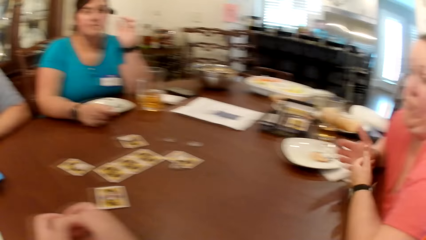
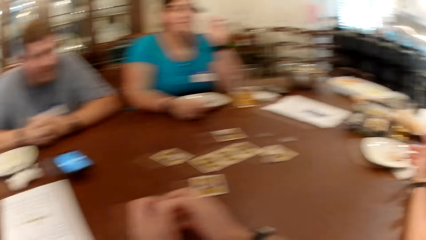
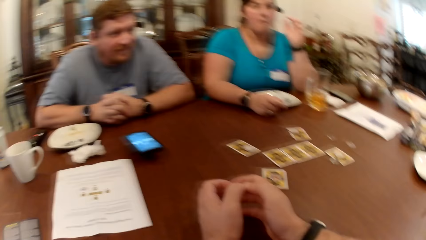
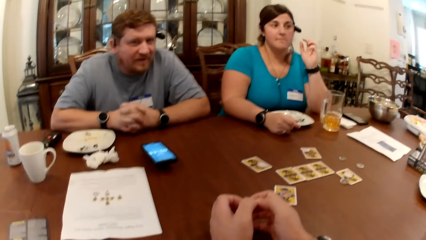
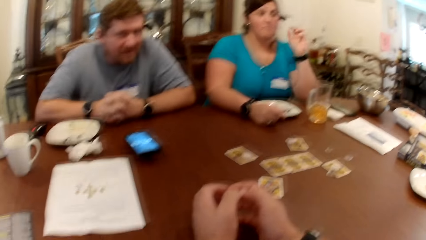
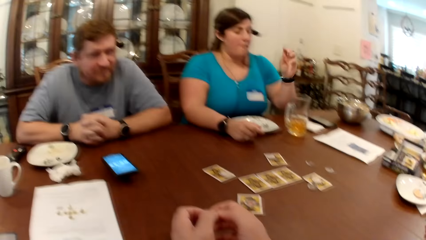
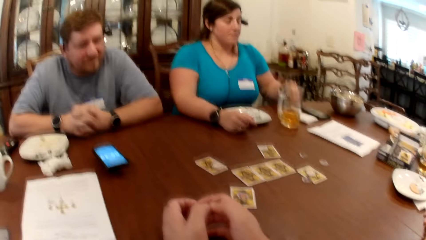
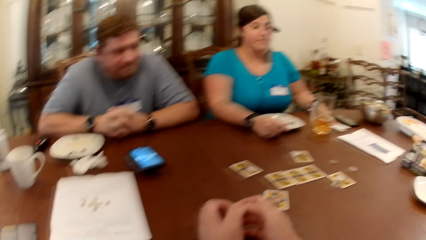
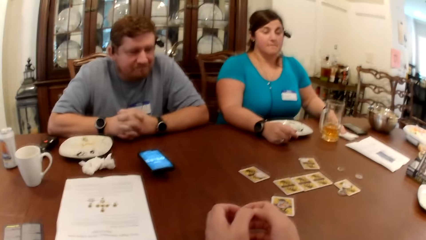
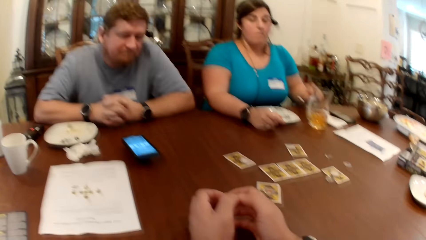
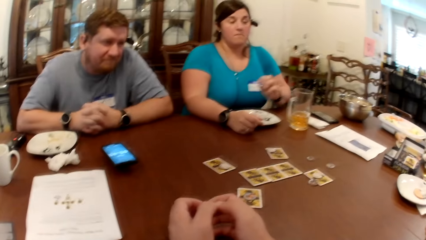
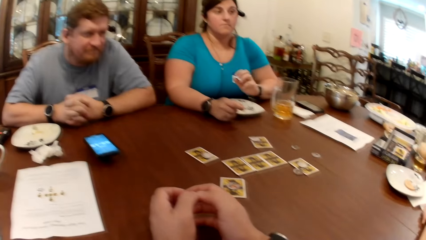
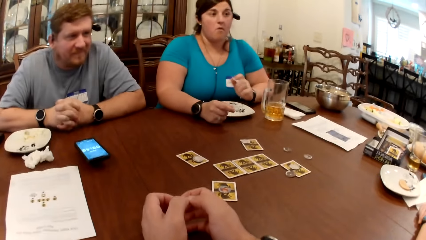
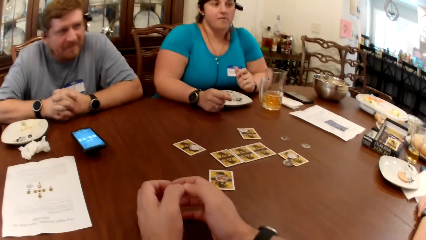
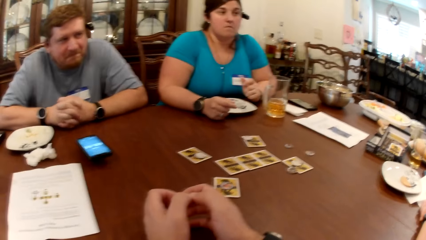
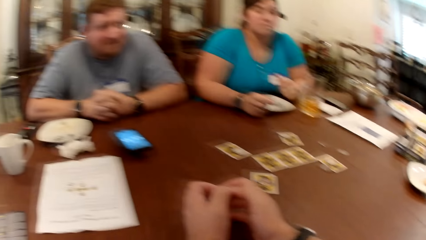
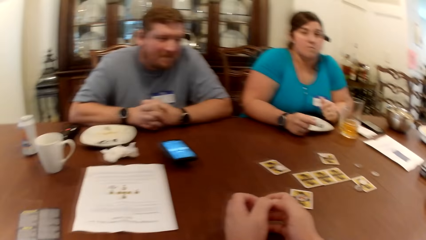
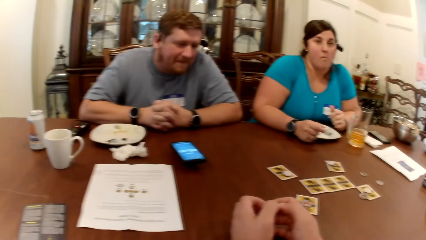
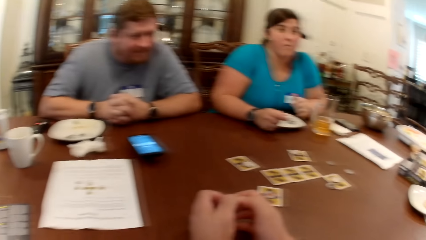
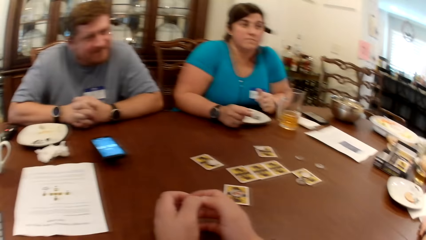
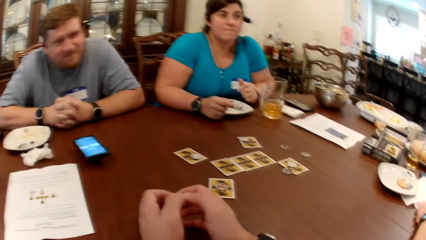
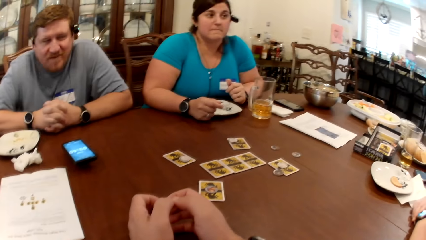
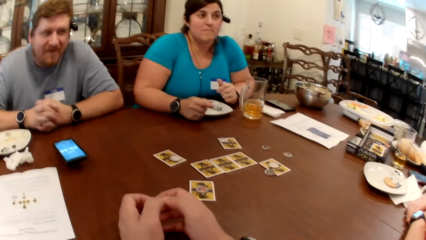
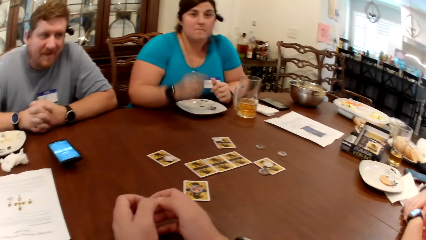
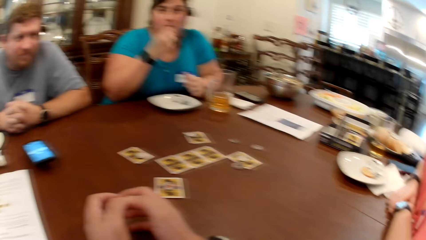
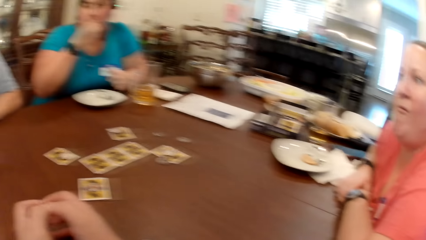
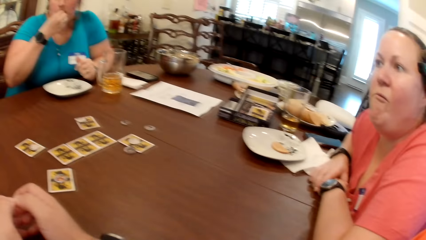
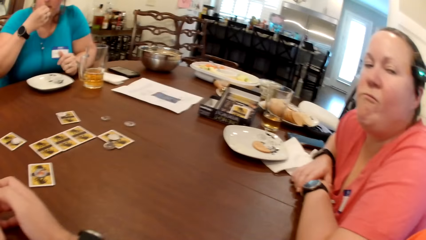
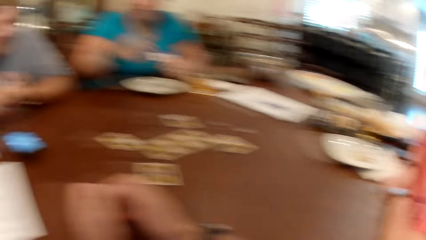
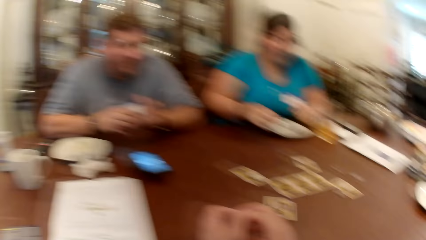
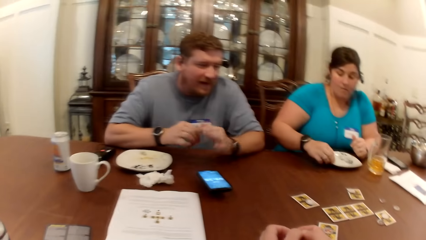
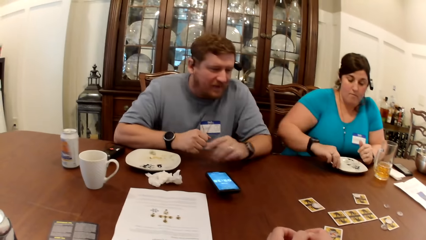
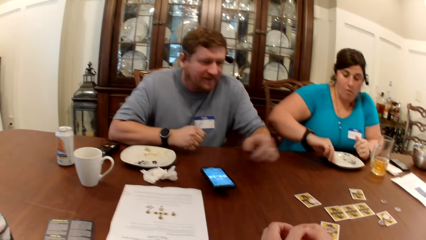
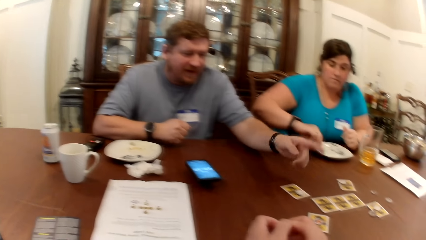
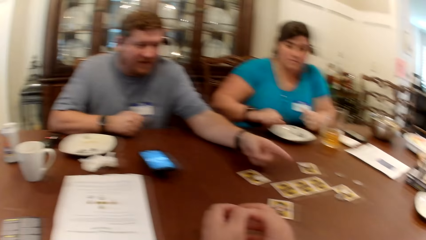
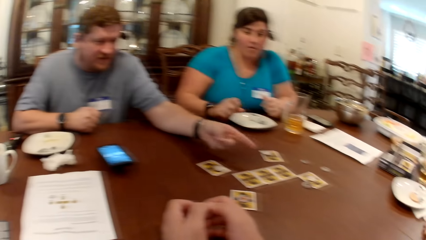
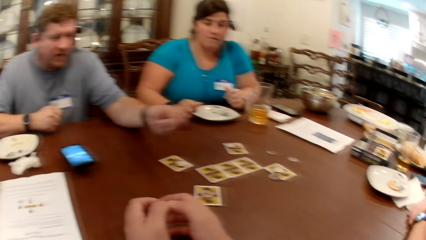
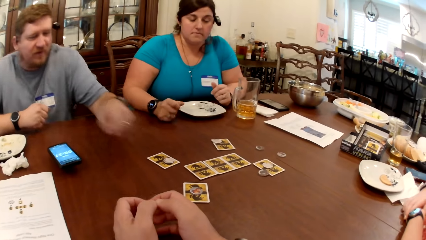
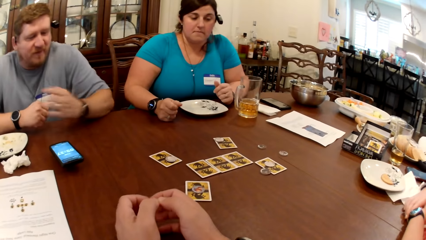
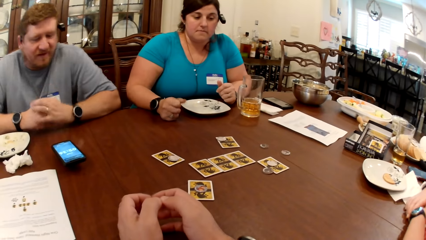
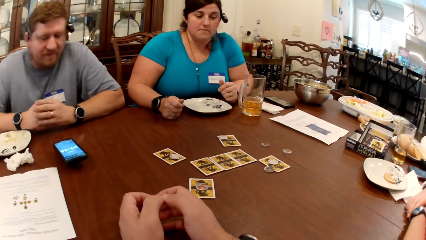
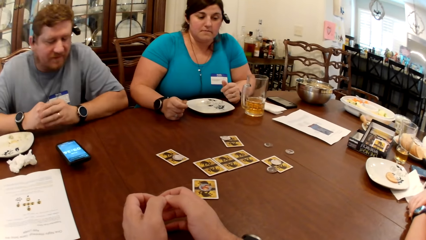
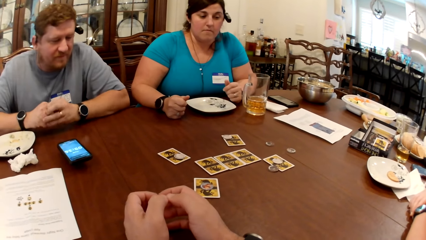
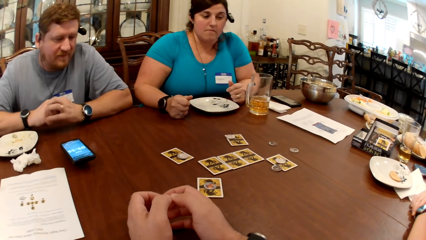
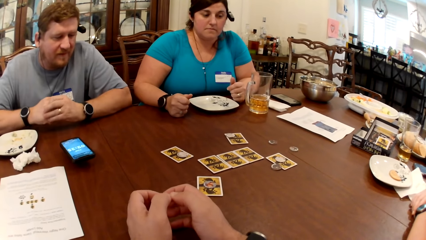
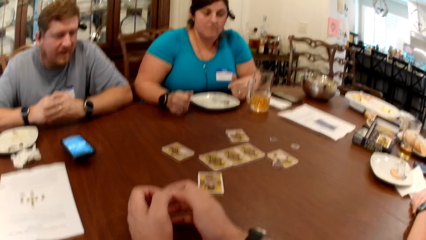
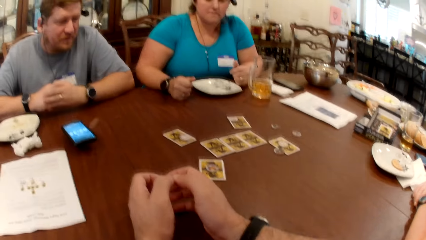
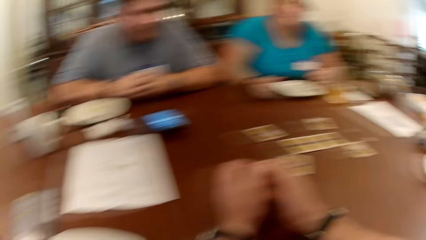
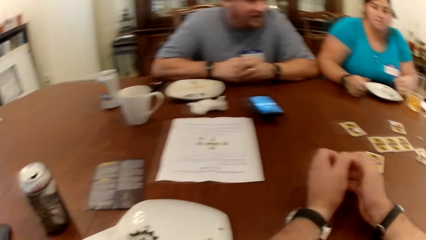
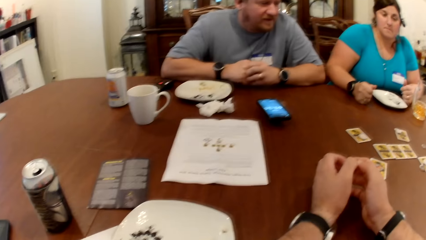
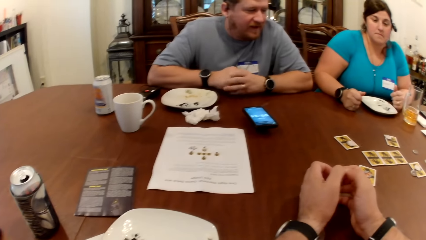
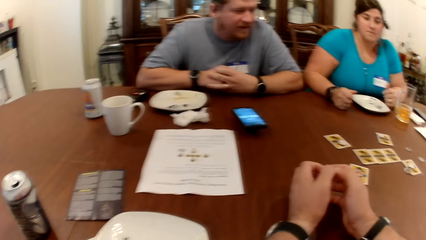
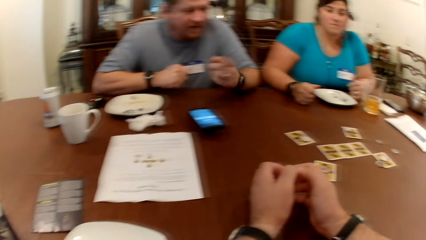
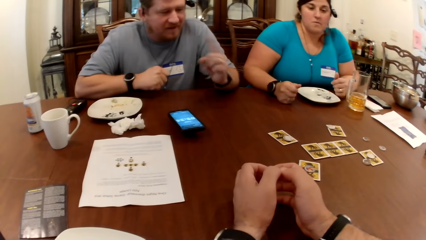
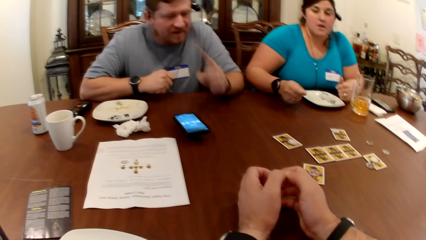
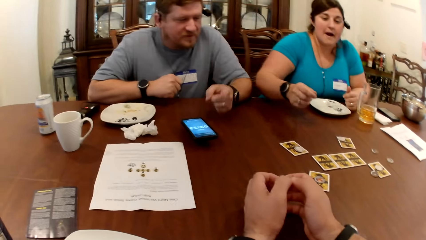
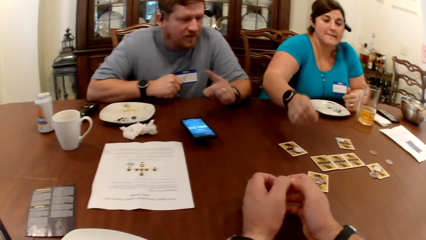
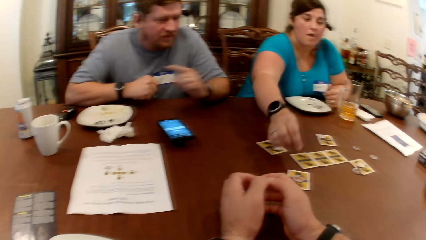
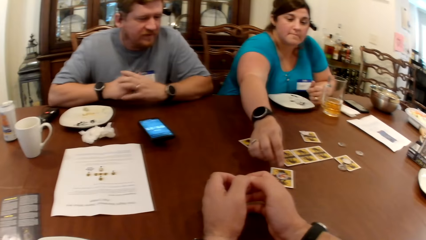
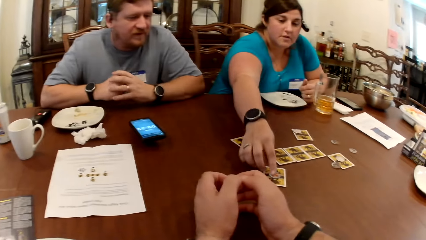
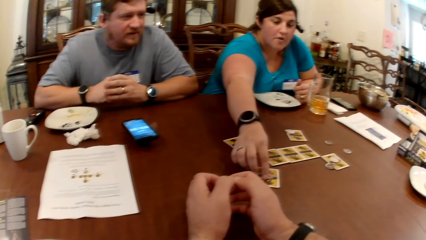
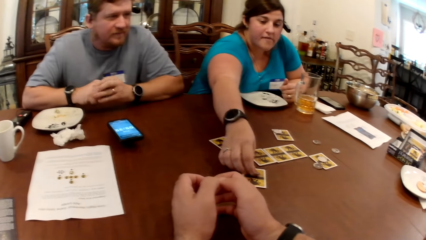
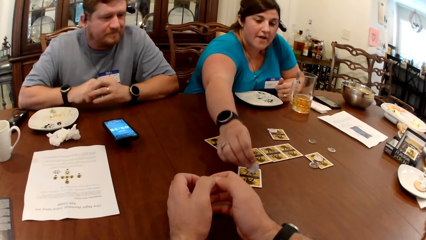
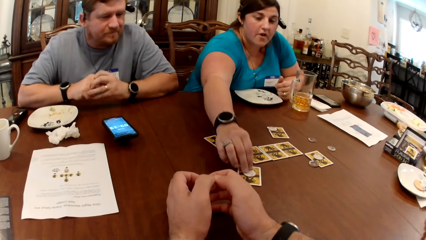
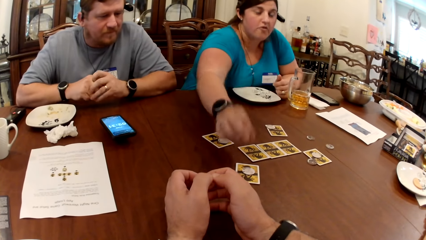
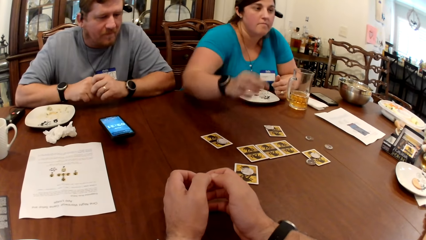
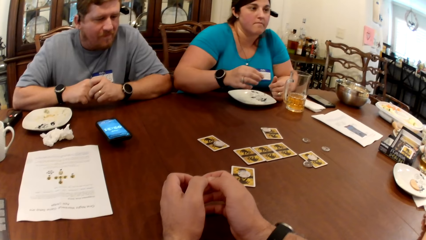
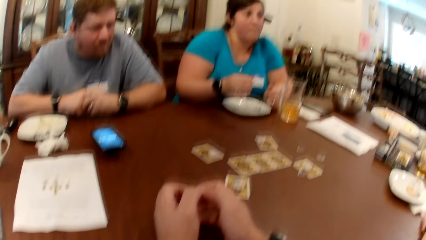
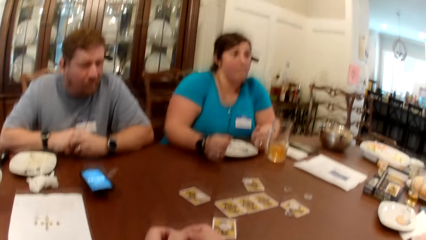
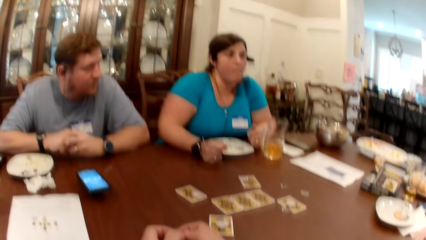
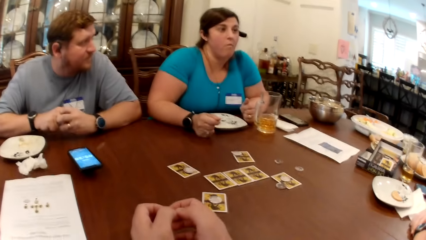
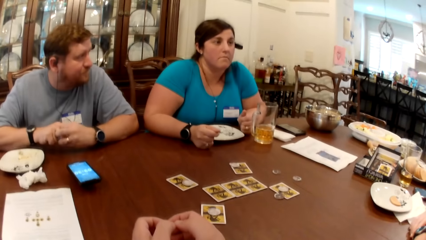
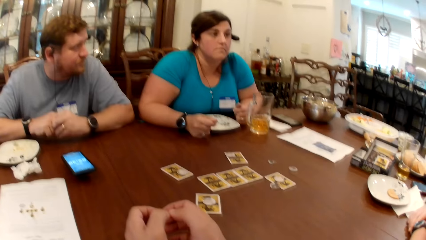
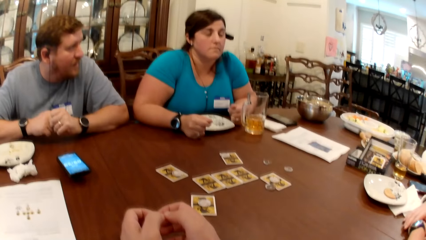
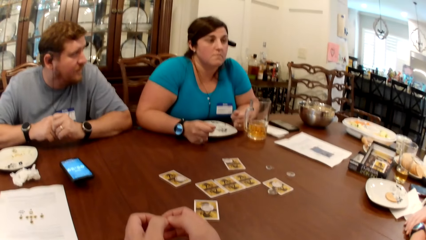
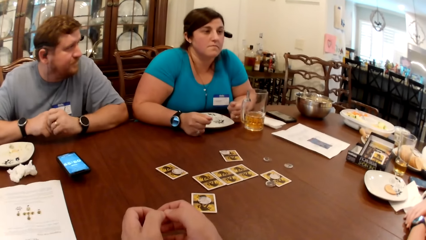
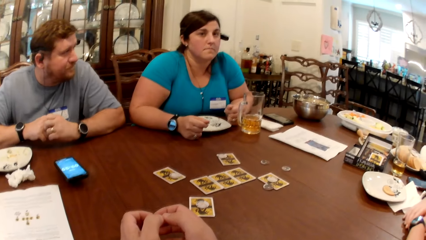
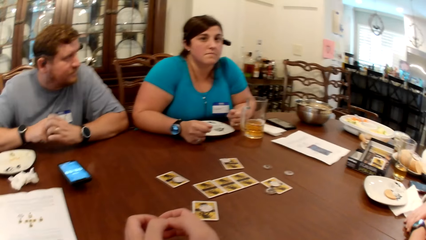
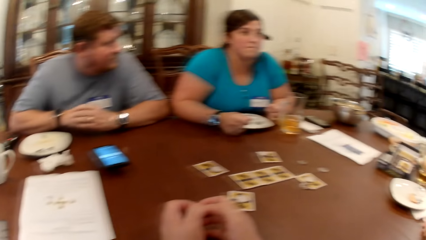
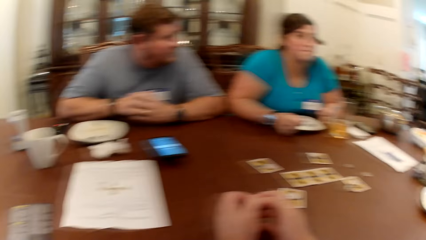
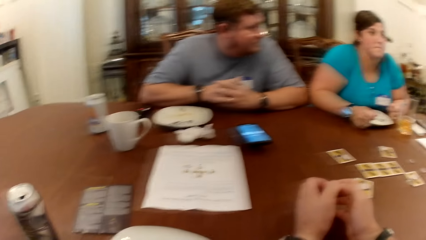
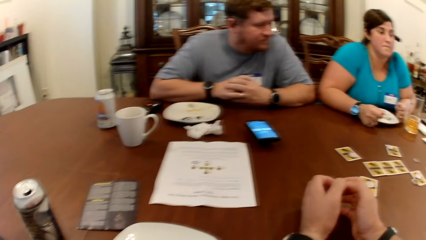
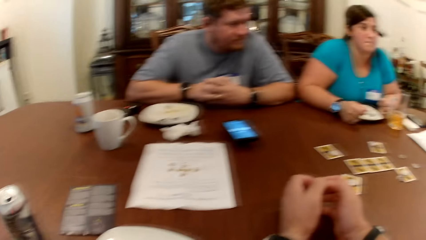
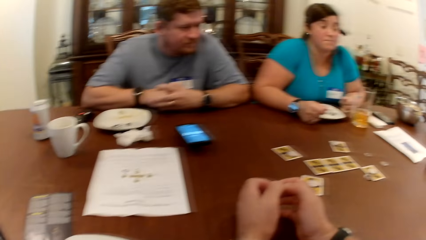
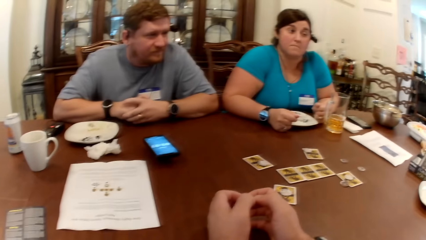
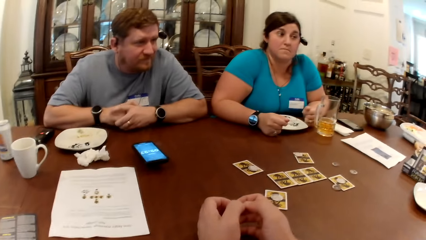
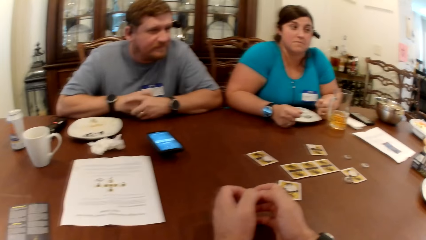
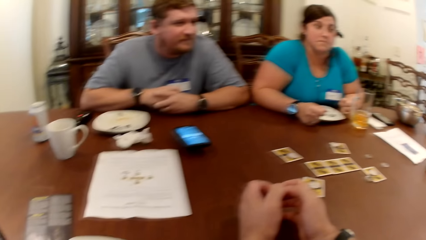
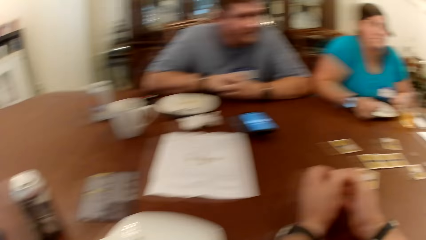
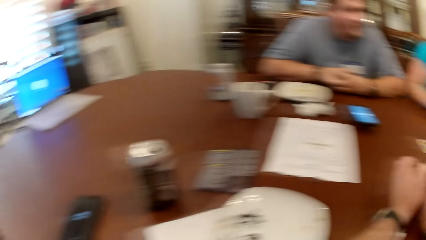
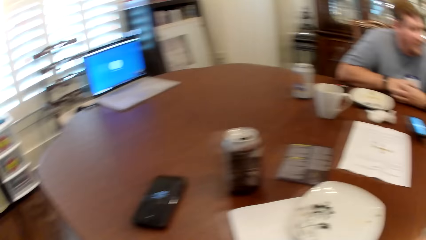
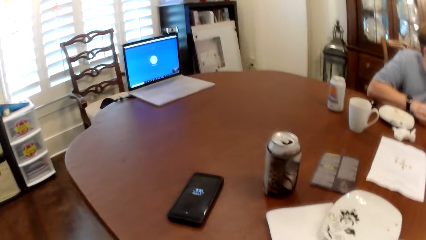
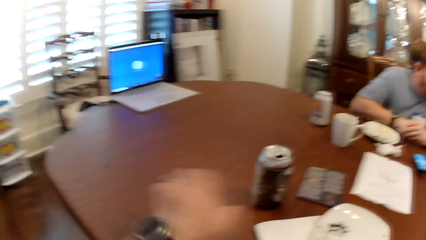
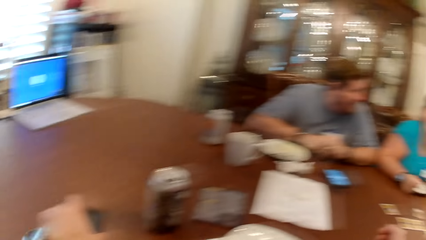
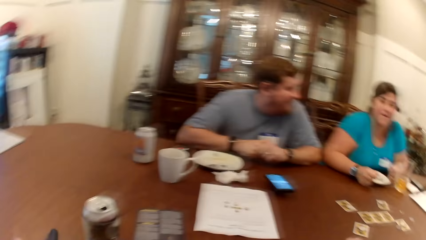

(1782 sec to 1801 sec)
The lady gestures to the camera wearer. The woman wipes her left hand on the serviette on the table. The man responds to the camera wearer. The woman flips the chip on the card with her right hand. The camera wearer converses with the man, another lady and the first lady.
